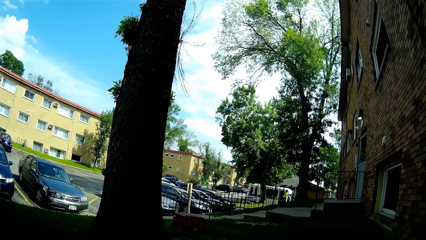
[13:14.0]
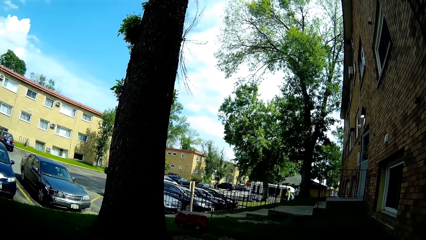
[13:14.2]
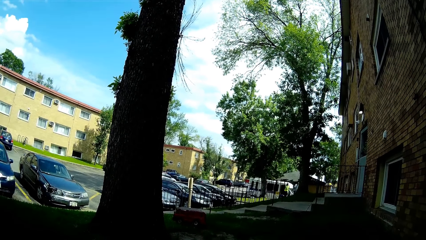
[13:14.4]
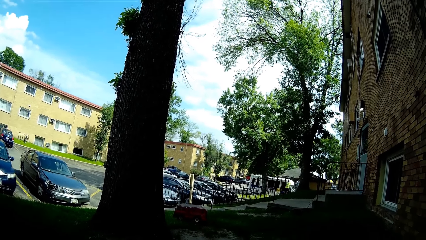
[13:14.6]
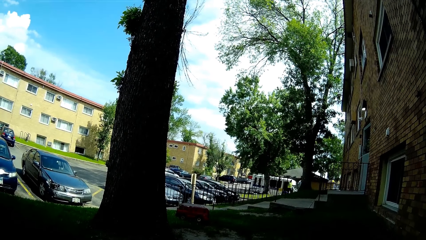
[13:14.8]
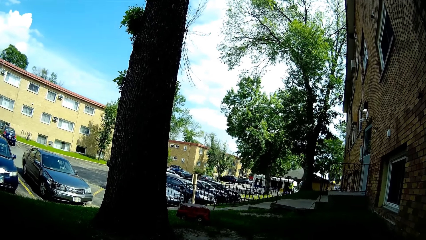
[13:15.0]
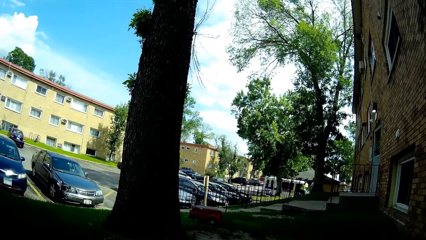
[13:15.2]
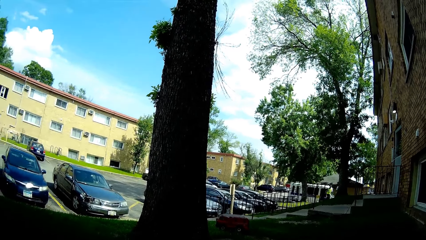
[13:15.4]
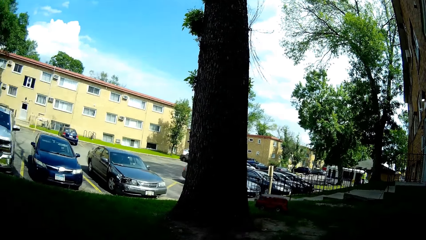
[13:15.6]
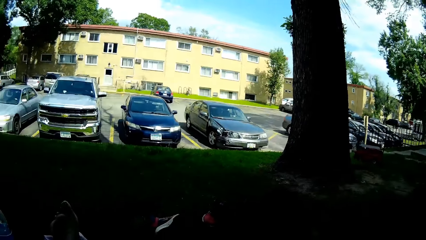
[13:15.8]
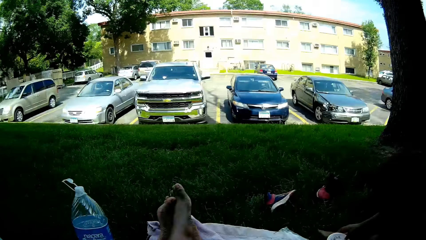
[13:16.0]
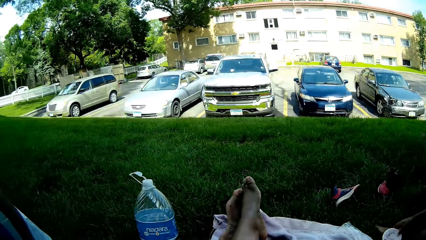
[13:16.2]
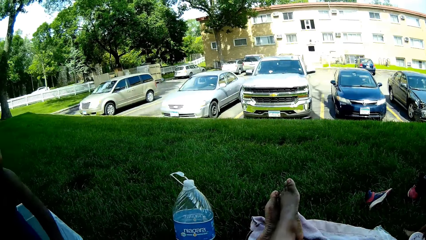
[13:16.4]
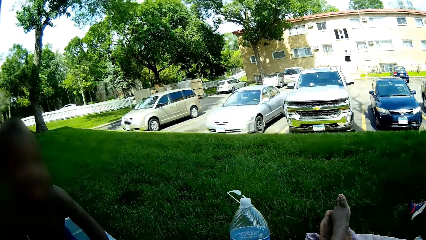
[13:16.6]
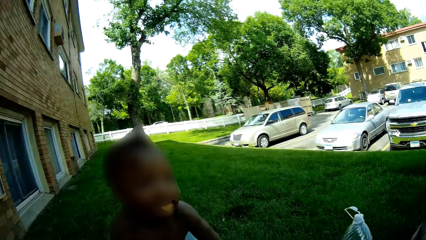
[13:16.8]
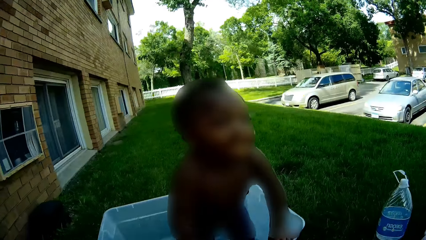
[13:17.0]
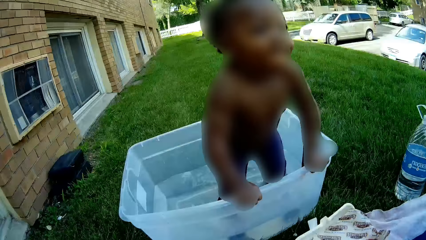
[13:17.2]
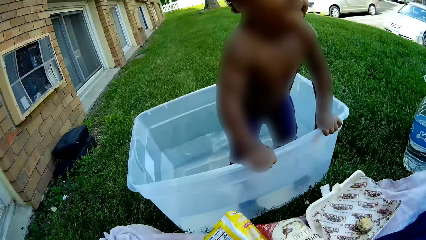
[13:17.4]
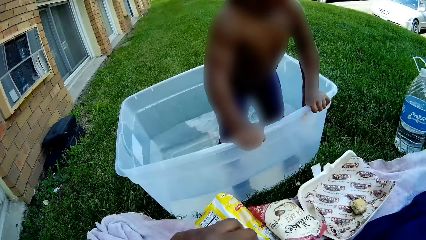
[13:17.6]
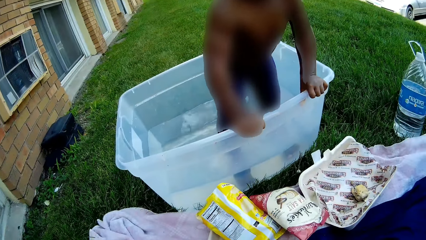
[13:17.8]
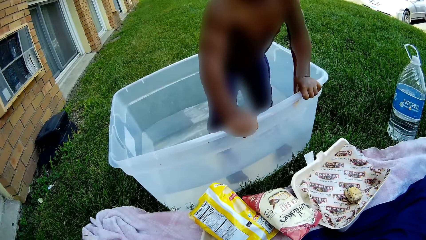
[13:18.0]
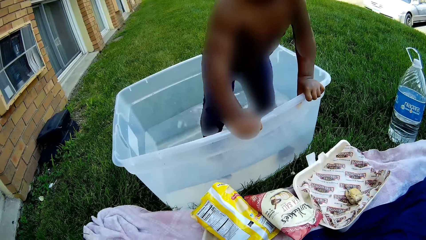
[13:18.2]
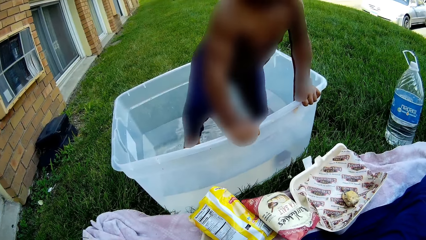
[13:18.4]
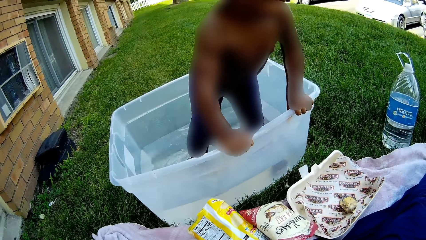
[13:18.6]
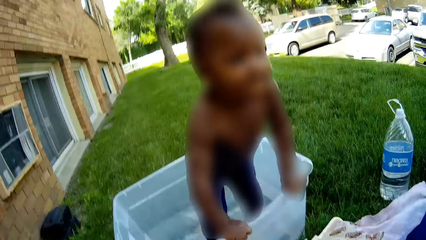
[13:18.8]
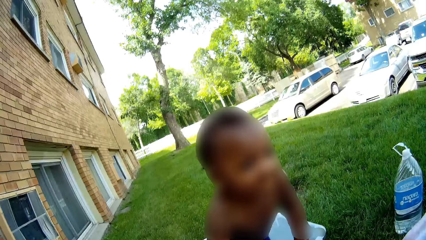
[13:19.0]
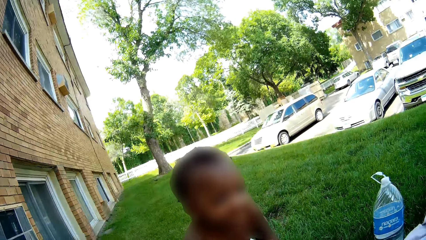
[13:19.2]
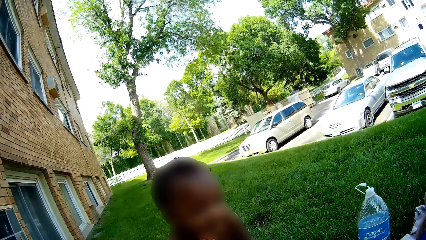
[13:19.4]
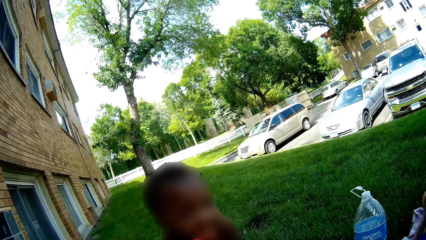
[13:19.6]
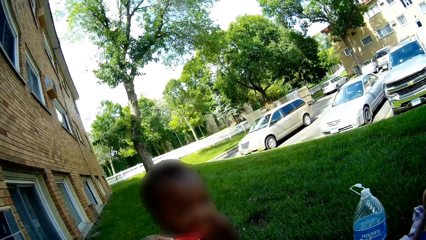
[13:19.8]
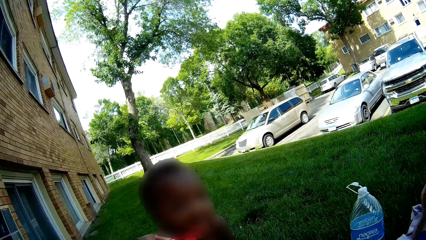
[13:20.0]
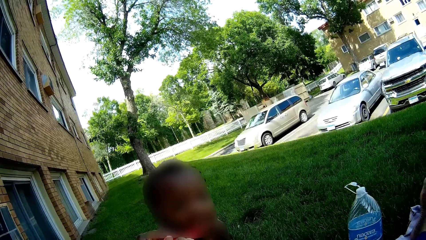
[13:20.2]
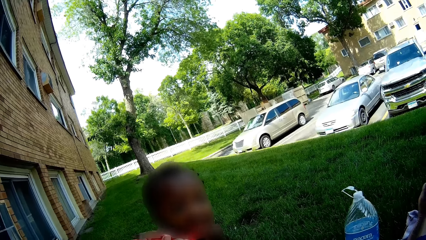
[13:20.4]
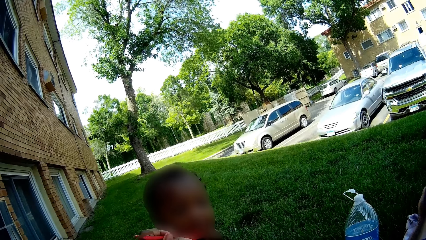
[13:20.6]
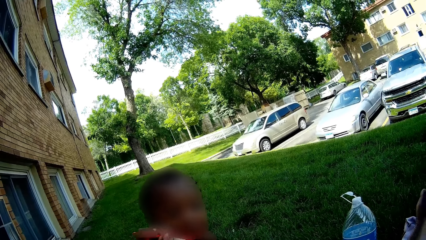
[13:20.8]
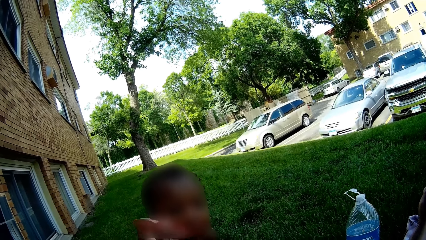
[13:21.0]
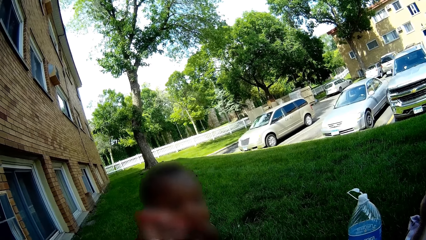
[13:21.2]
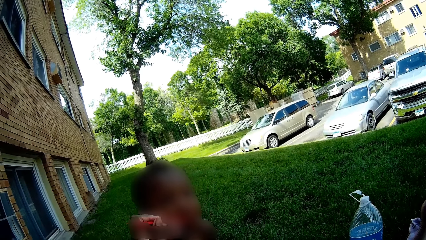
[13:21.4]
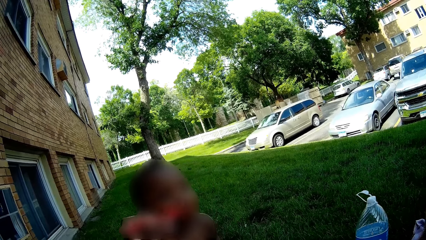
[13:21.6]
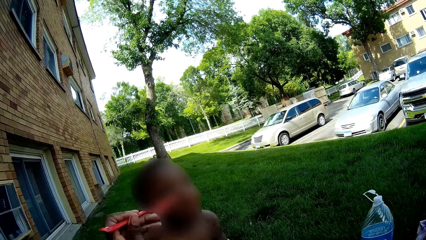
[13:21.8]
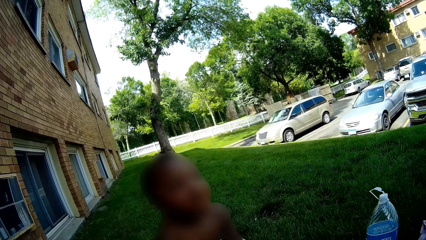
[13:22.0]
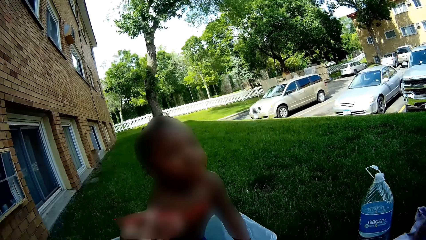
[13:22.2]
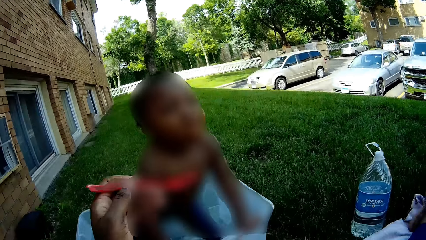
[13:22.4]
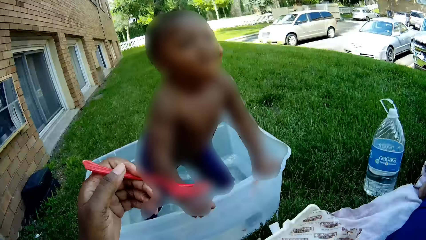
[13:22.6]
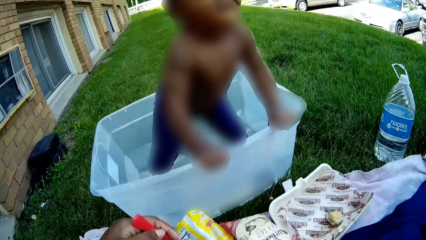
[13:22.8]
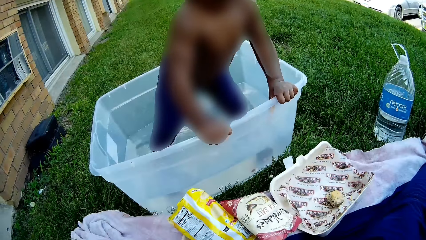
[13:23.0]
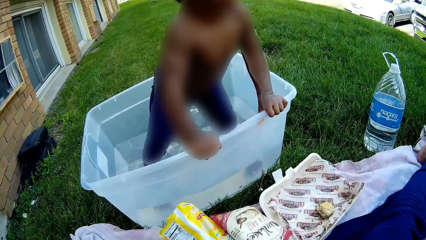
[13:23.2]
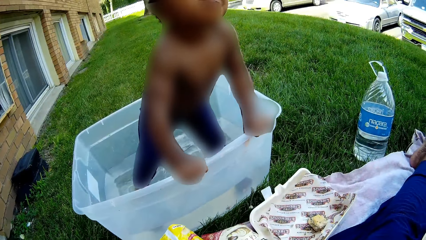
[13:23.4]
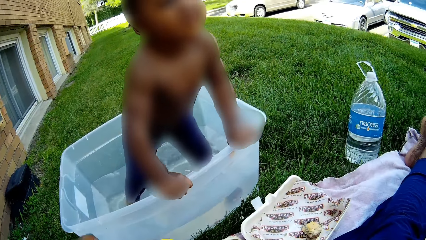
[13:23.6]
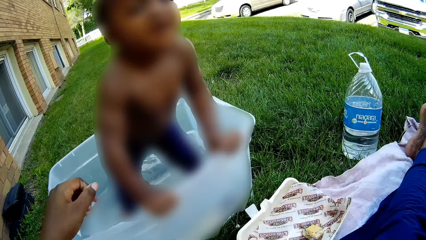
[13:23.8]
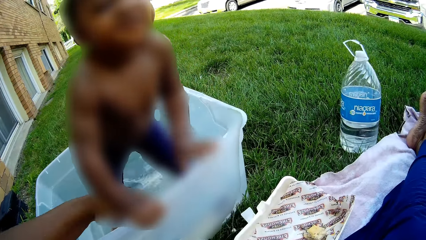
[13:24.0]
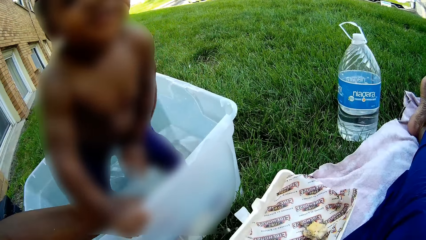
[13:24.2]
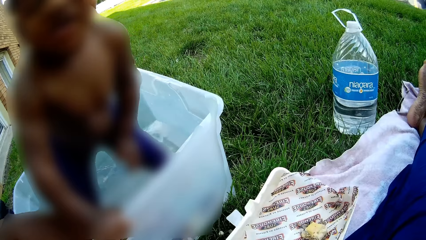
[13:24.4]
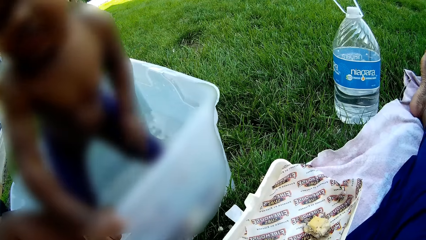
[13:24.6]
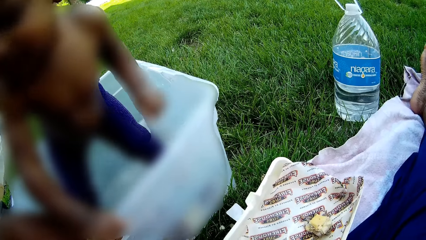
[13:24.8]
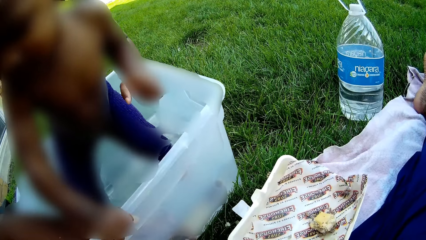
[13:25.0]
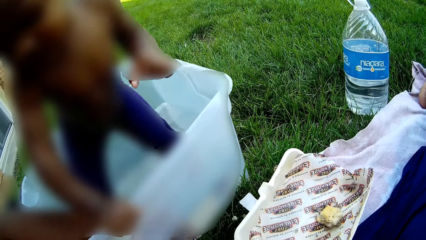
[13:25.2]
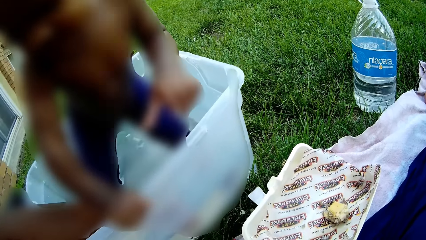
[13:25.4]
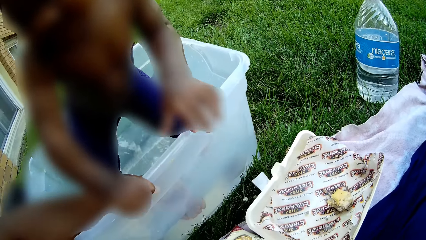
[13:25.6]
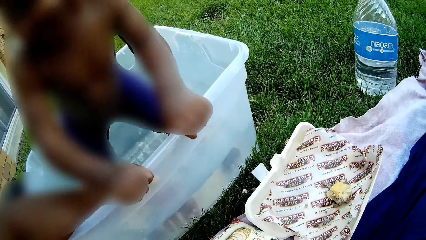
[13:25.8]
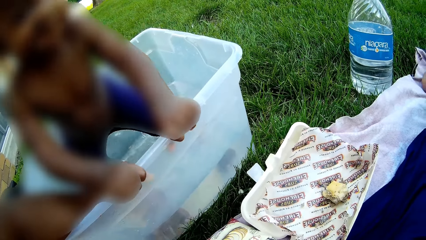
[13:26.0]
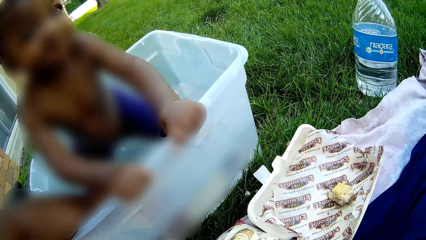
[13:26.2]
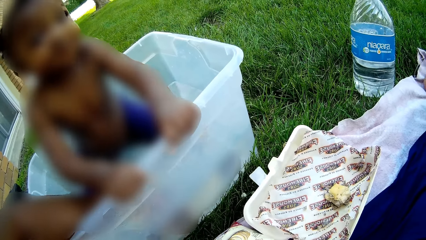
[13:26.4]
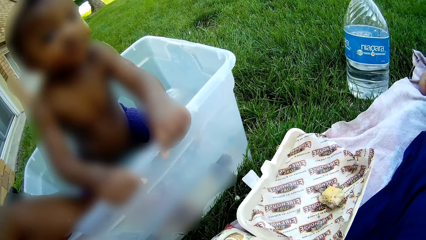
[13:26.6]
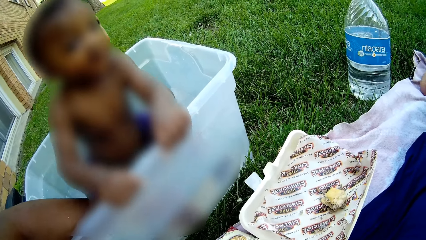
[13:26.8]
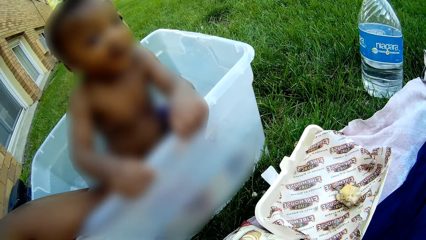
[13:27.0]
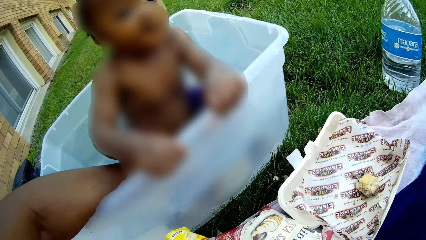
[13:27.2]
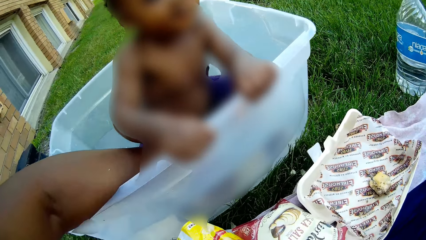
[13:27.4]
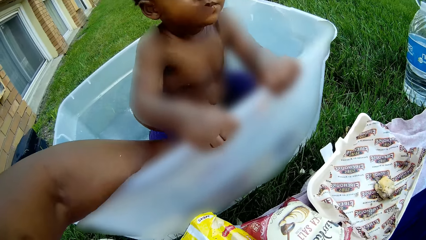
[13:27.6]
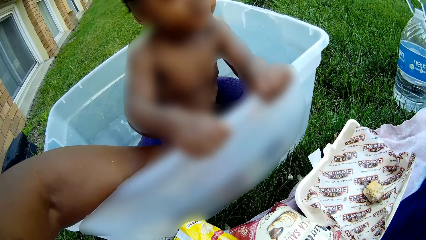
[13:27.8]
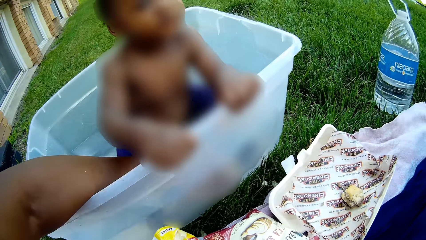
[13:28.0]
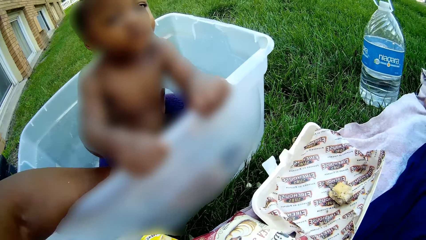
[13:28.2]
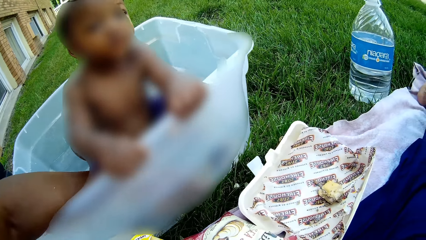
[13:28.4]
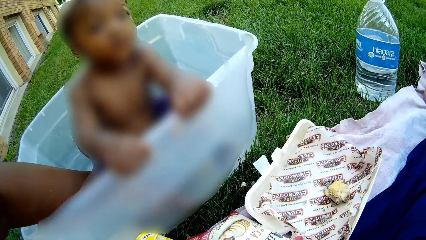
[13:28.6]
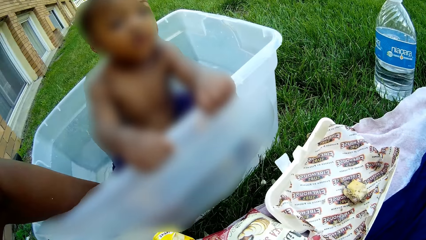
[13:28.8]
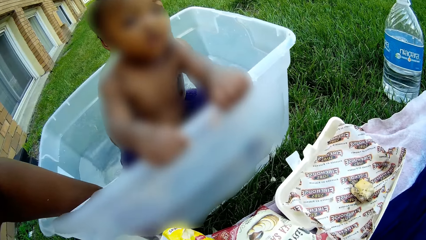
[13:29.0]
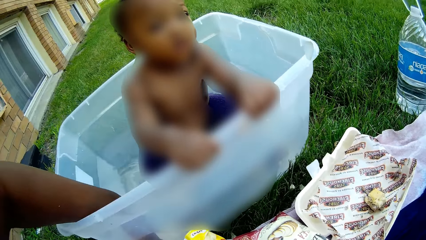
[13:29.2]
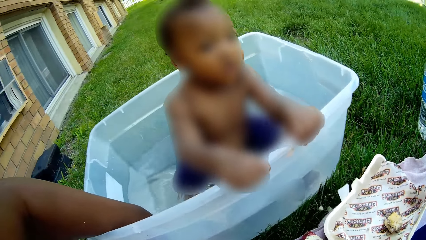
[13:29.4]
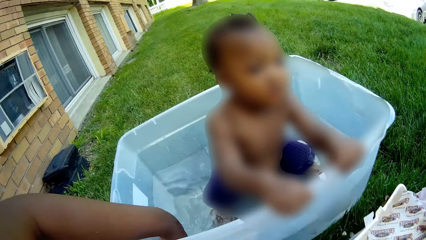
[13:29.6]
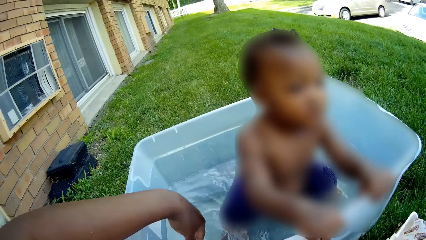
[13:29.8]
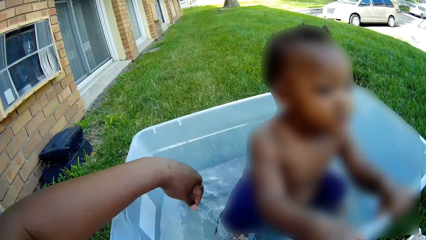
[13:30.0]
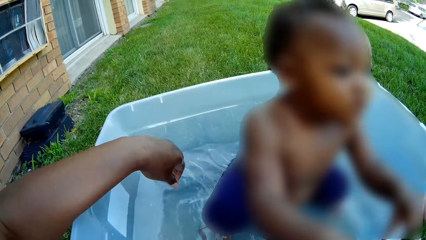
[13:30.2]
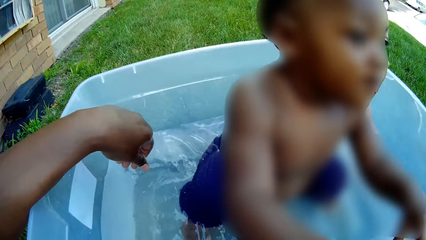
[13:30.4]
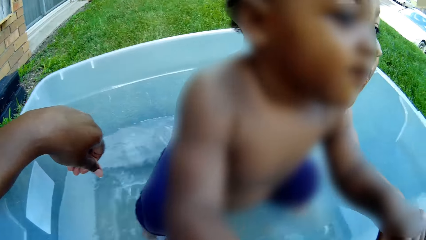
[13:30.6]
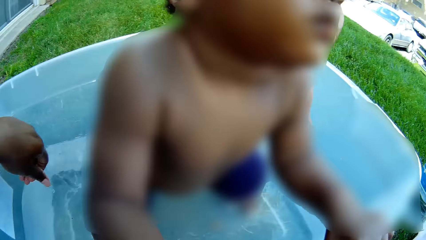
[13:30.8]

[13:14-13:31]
The camera wearer looks at a boy. She feeds the boy with the fork in her left hand. She puts her left hand into the water in the plastic bathtub. She washes her hands.
